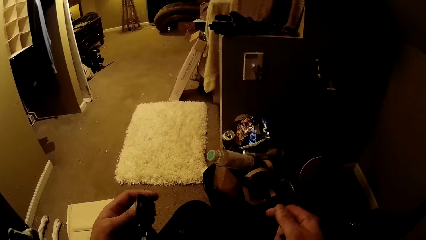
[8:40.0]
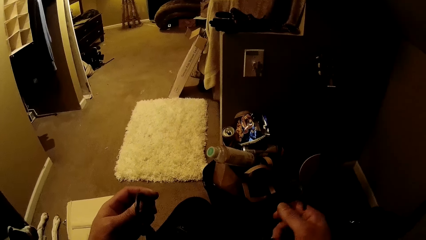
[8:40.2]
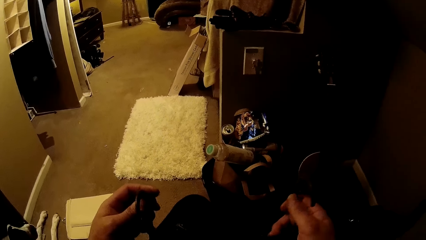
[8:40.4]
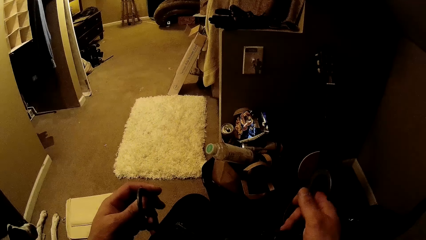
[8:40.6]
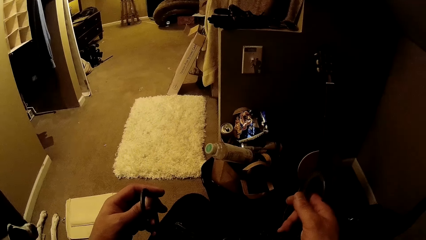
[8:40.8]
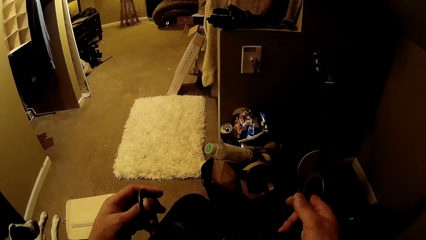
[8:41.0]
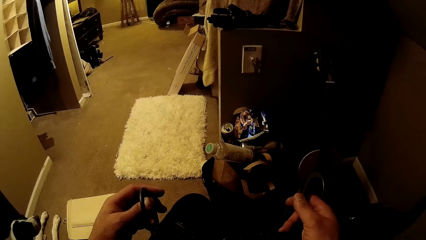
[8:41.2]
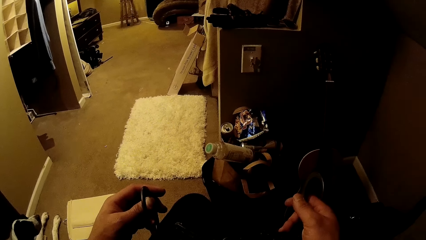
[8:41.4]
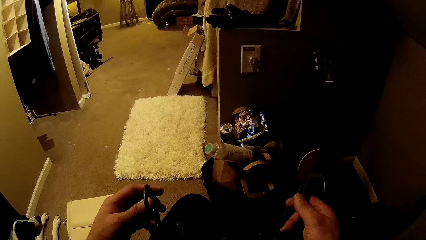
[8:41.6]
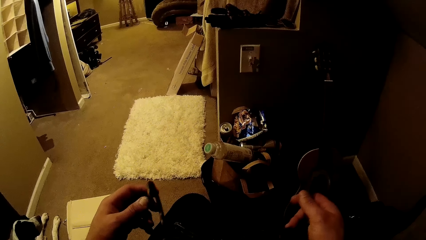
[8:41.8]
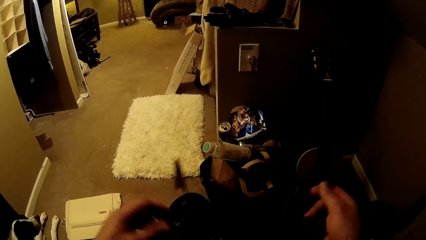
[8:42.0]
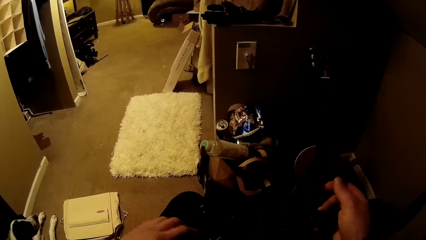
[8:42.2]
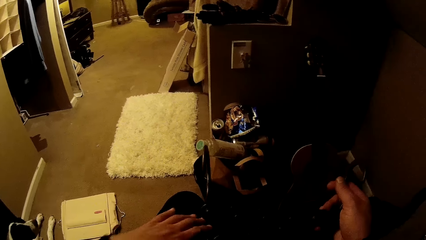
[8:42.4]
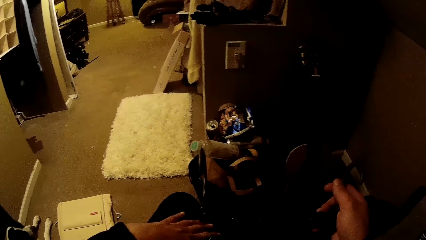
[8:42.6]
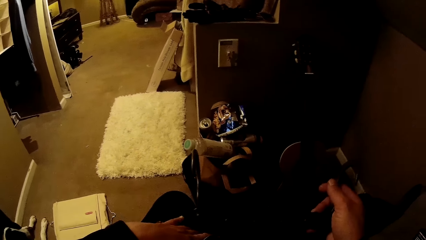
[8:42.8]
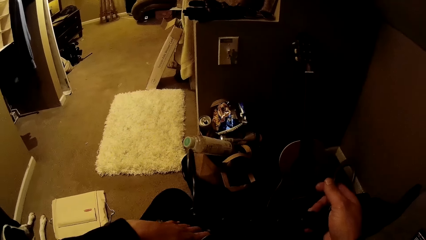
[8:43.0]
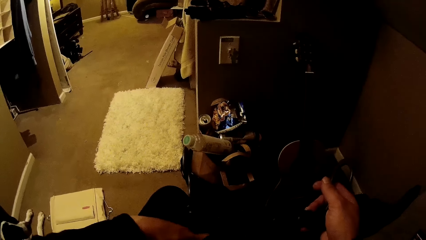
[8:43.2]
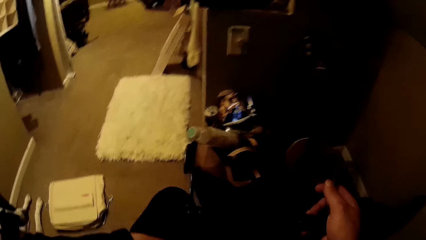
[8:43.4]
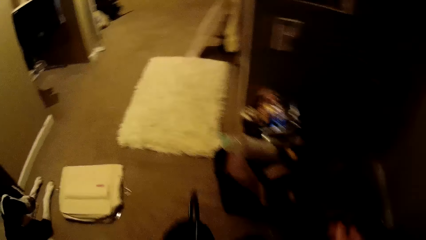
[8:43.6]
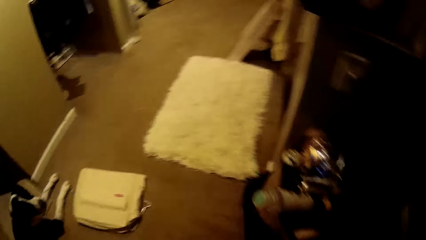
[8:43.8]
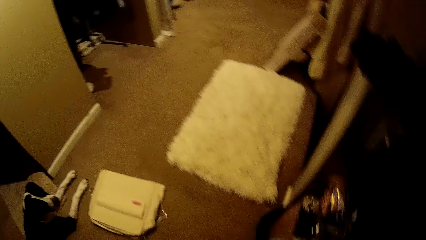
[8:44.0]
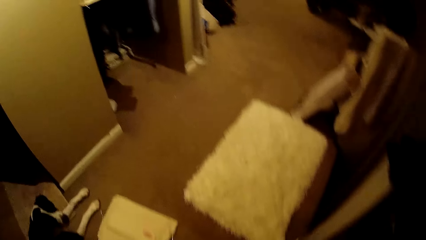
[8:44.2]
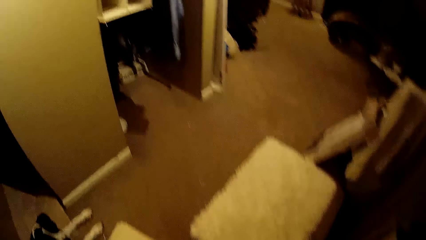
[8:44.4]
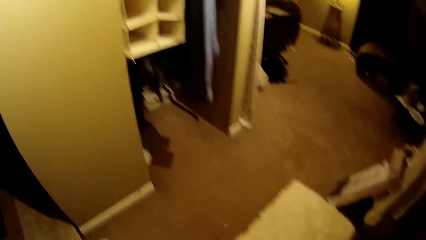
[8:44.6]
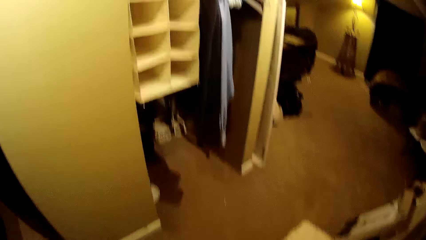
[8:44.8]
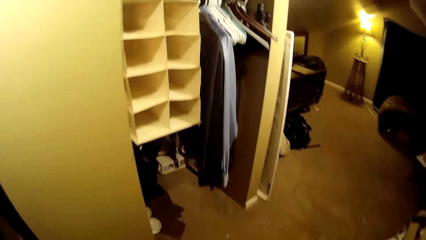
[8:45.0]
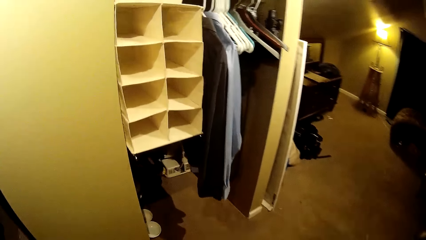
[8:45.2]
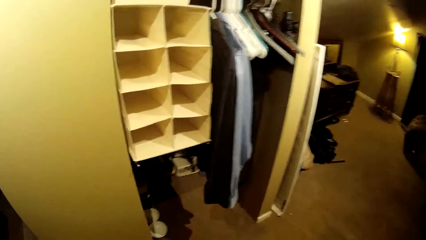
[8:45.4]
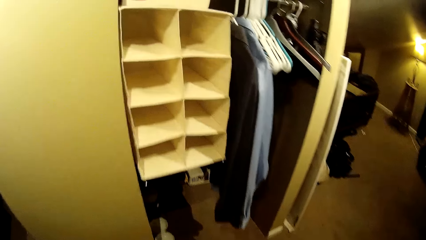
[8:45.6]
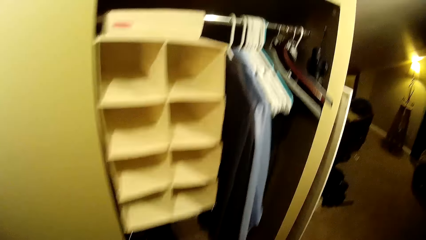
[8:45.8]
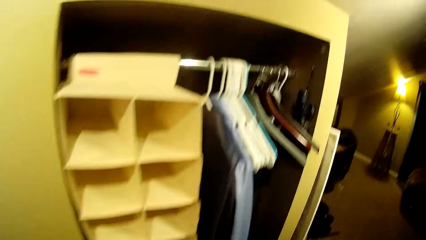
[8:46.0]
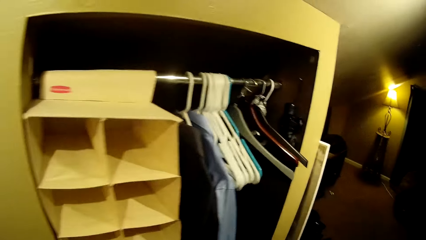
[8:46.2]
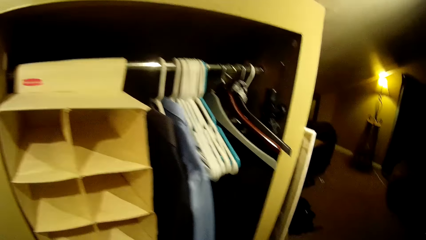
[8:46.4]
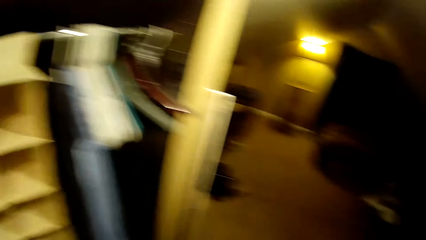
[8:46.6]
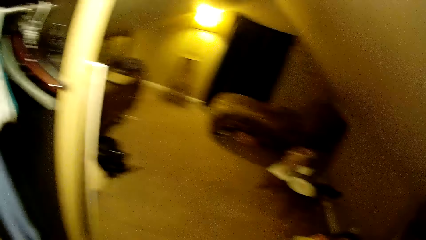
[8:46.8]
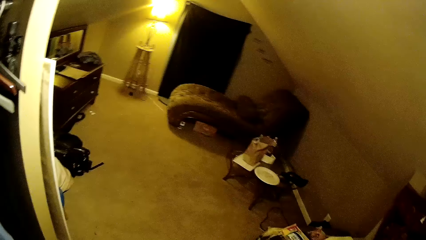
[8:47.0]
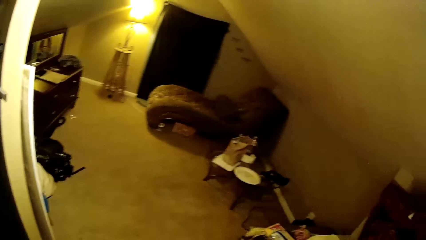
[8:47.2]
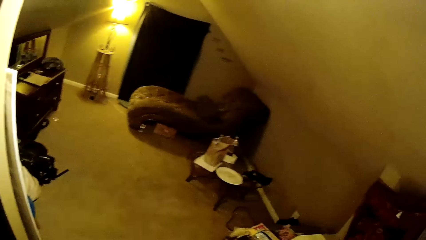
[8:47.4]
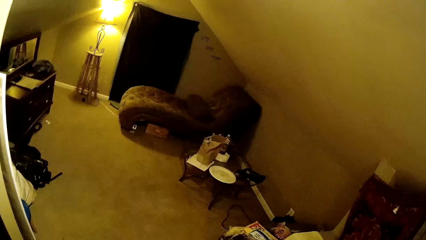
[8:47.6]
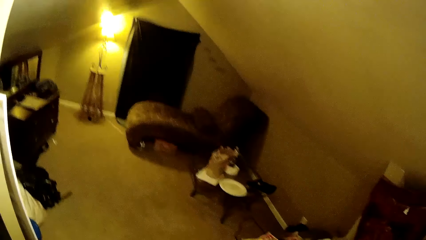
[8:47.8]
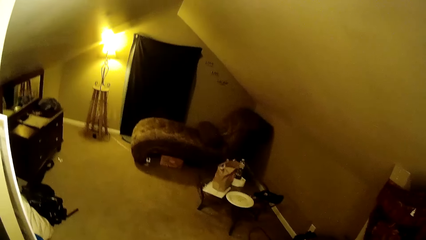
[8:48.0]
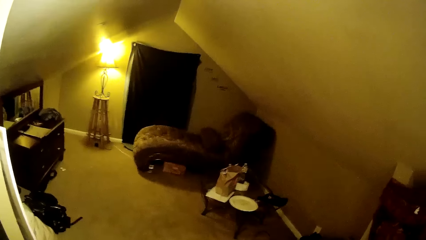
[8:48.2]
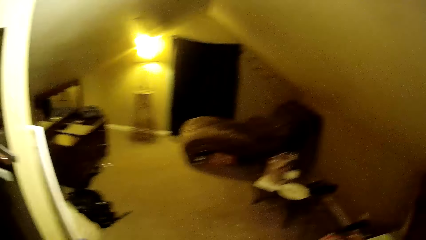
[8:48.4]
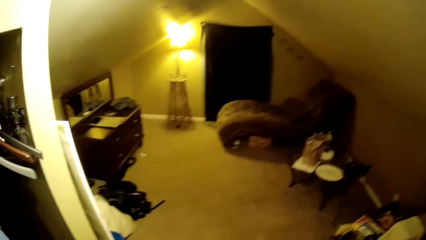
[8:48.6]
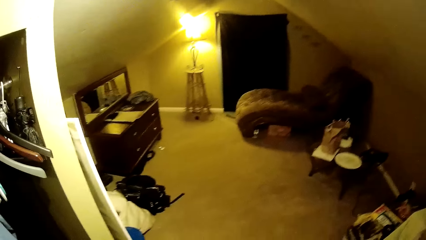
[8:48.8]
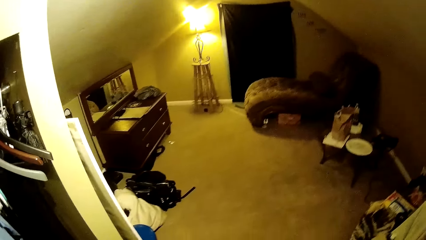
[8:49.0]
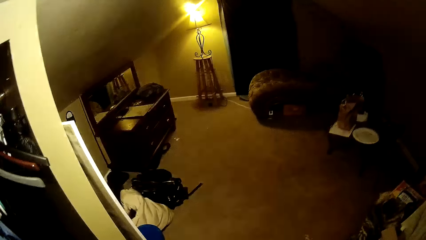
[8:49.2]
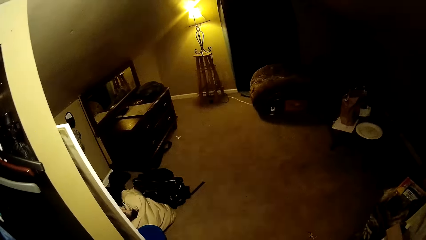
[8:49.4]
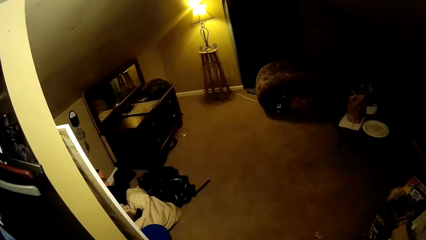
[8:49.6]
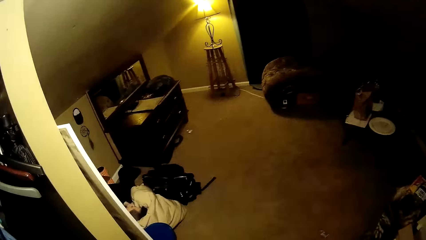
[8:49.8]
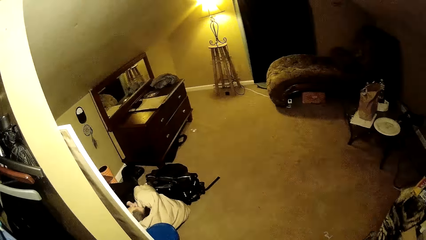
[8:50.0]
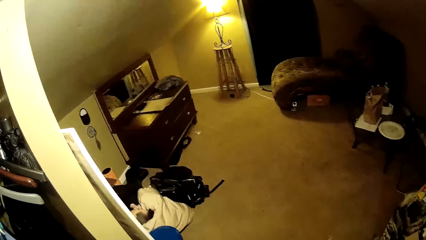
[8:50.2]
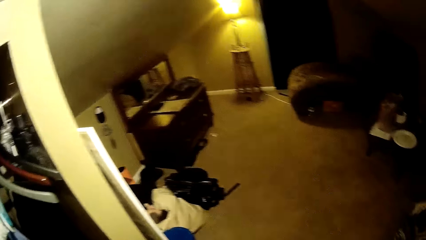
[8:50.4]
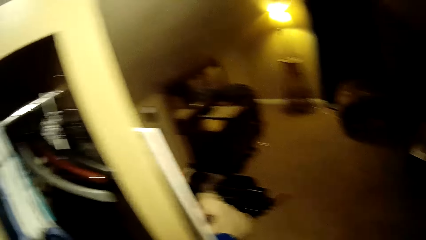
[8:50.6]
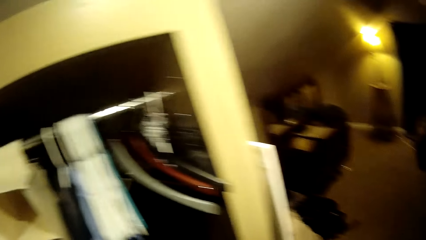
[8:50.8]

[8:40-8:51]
The camera wearer picks up the second layer of the multiple hanger from his lap with his left hand. He walks. He looks around.

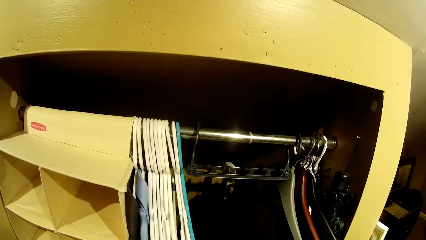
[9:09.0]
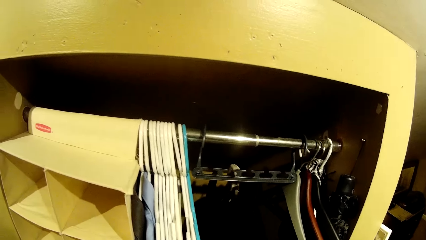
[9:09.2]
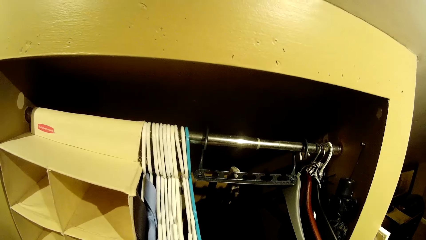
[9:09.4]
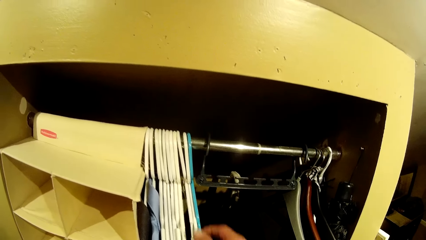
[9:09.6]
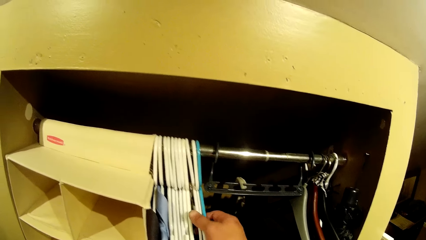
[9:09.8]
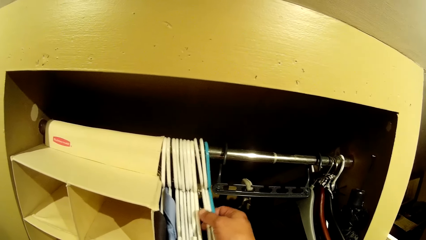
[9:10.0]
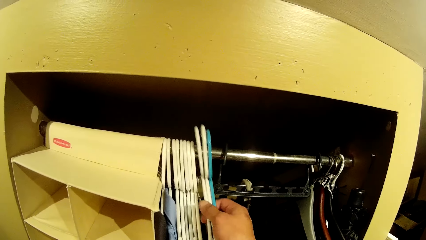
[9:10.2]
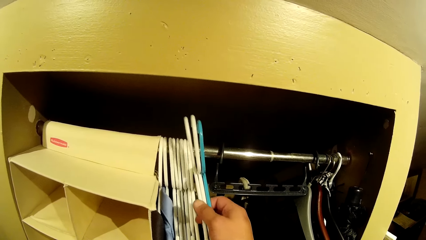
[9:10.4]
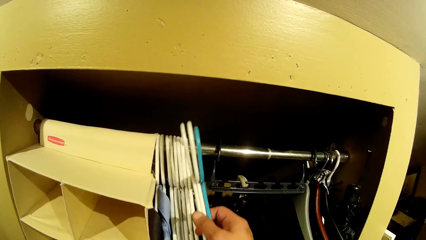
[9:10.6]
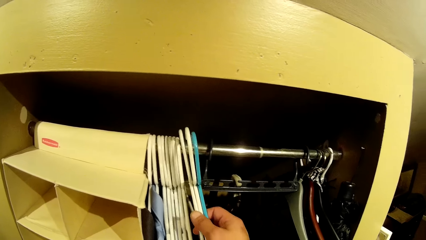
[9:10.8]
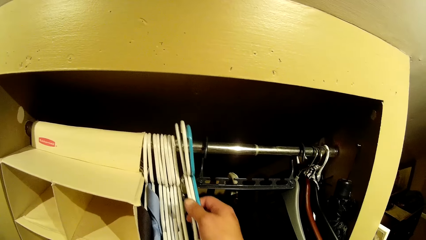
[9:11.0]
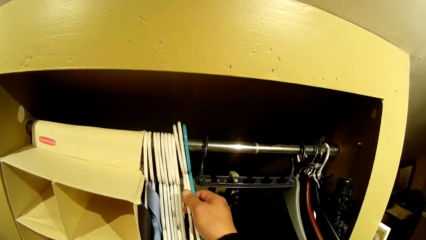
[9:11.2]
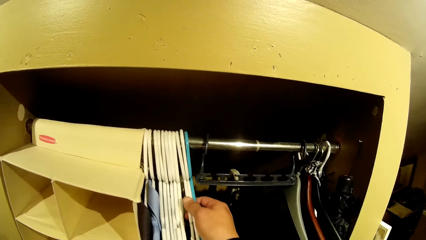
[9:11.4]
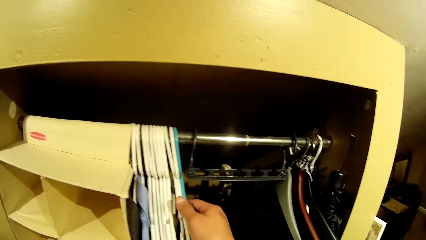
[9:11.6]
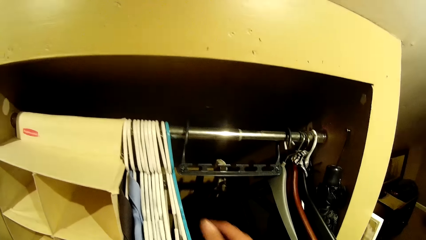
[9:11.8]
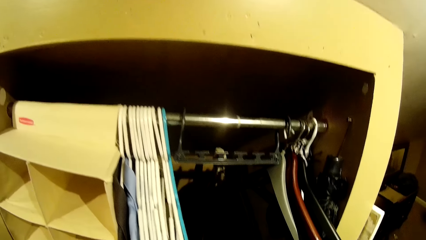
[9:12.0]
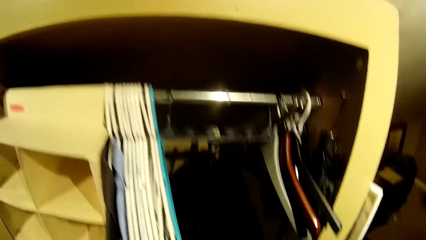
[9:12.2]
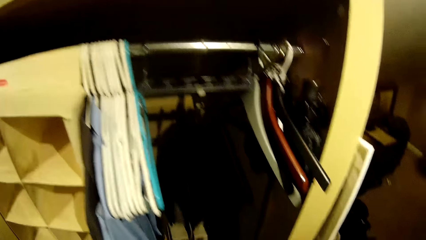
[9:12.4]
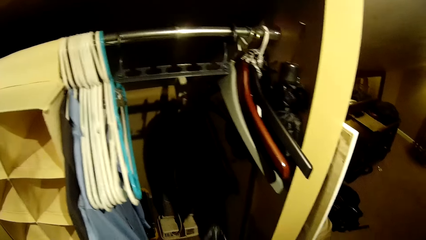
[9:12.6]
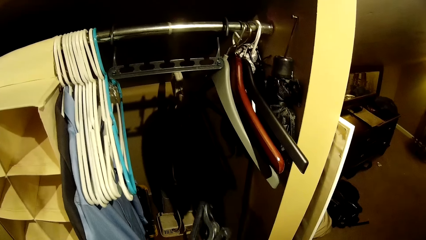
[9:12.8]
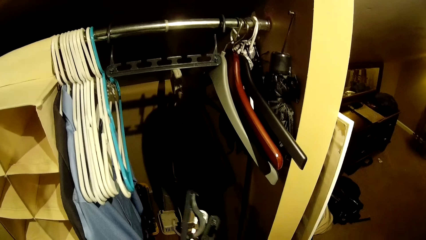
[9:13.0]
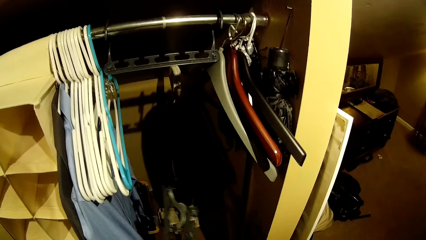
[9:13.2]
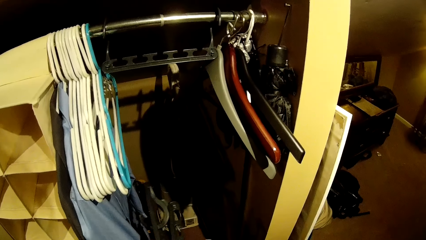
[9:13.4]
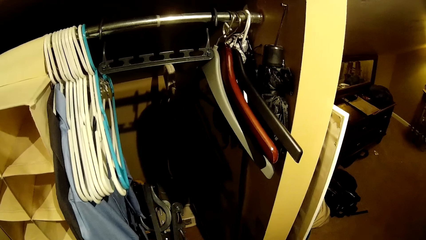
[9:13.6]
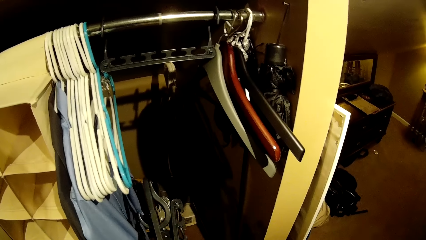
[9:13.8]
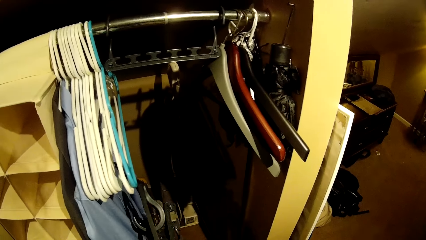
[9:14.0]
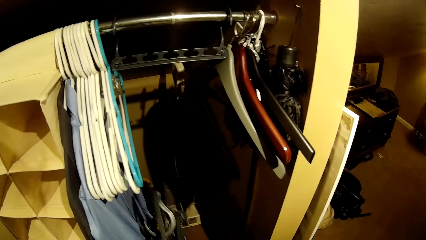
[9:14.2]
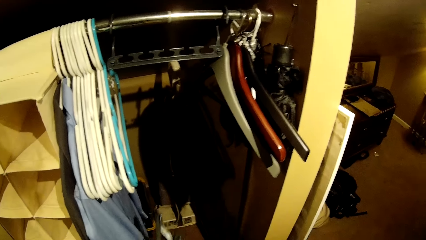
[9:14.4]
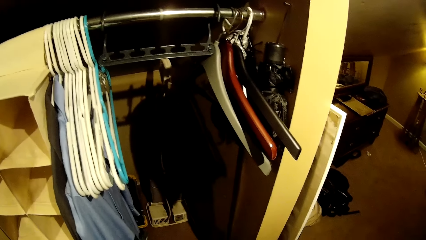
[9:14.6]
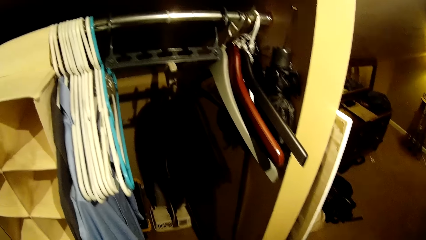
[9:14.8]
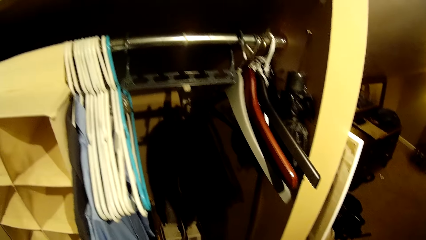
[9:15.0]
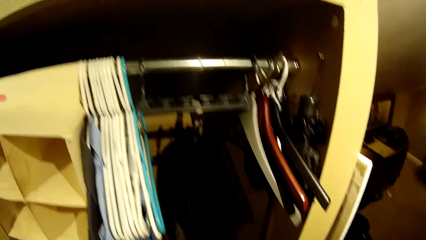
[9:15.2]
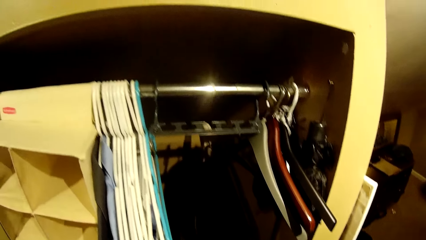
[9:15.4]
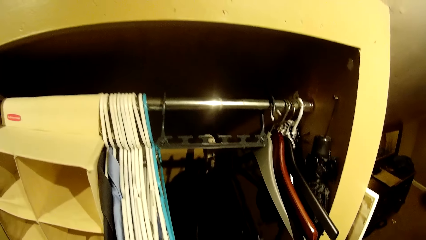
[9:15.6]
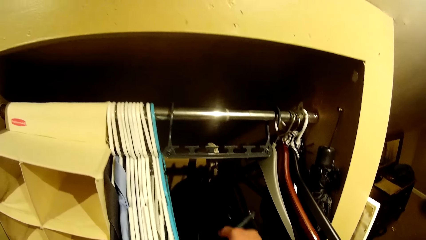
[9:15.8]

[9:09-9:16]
The camera wearer picks and adjusts.
